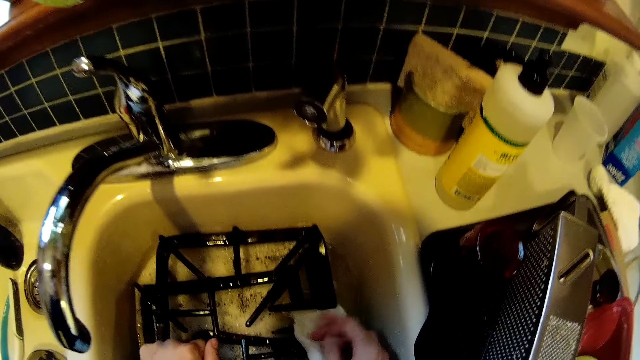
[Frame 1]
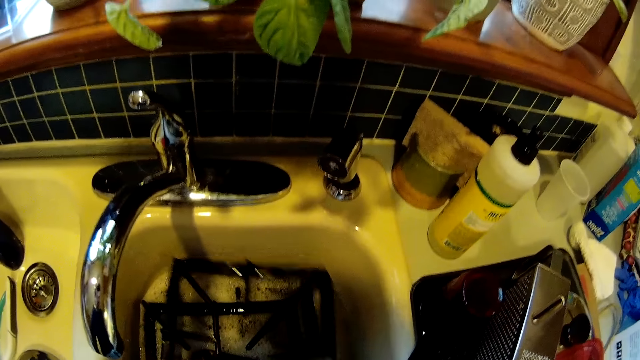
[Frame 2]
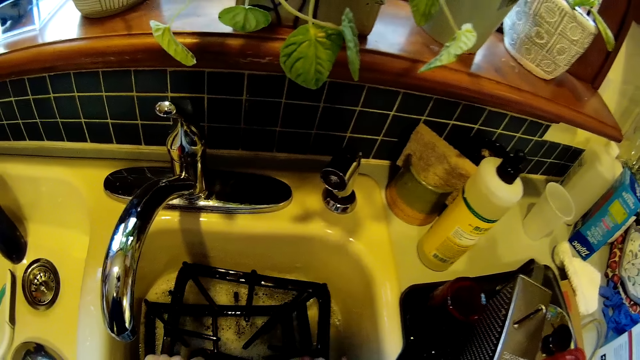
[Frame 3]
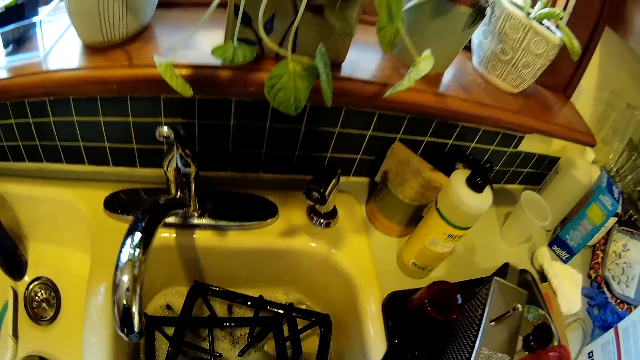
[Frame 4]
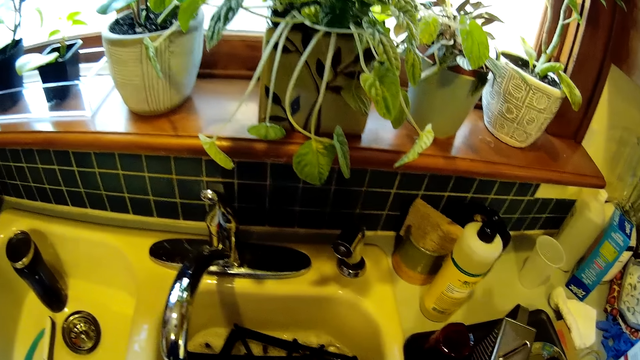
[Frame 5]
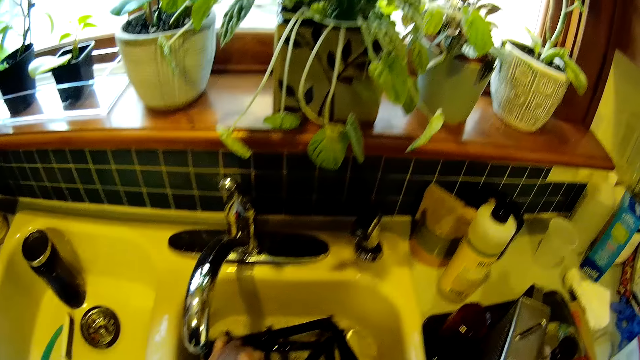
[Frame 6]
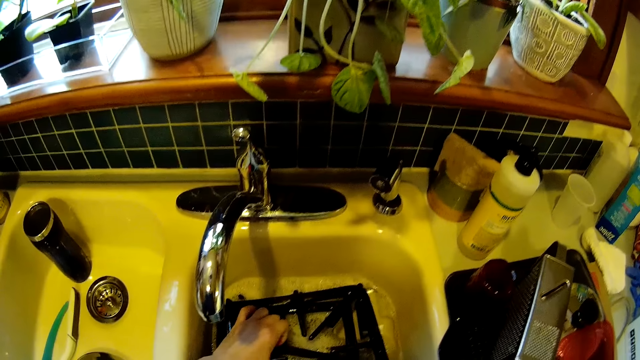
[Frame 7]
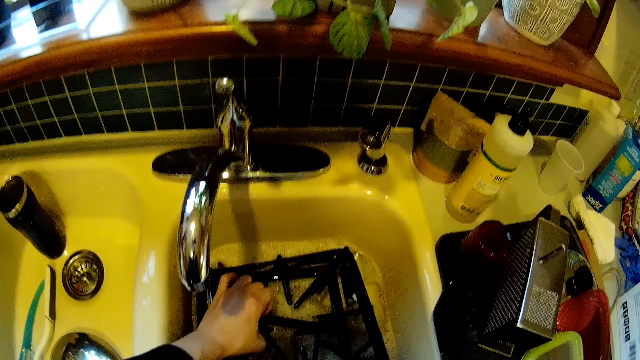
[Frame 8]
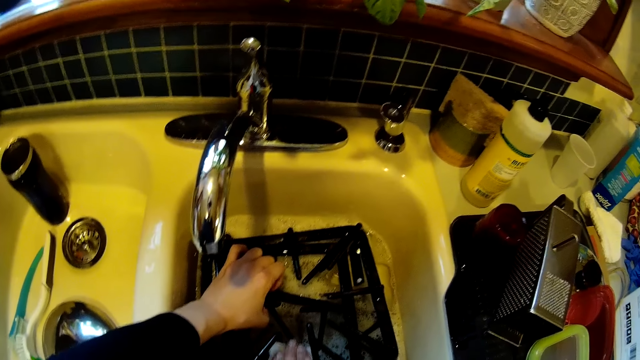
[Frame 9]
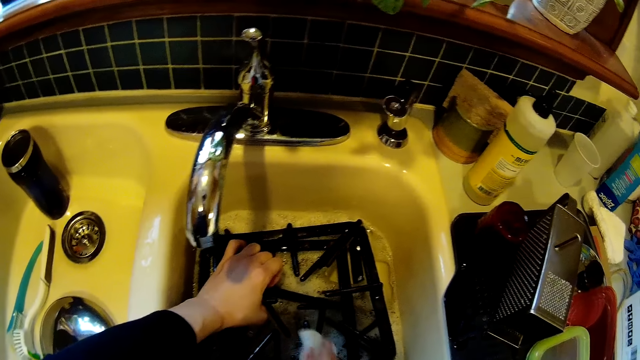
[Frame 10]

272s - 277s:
The camera wearer cleans the wok pan stand in the sink with the piece of toilet paper in her right hand.

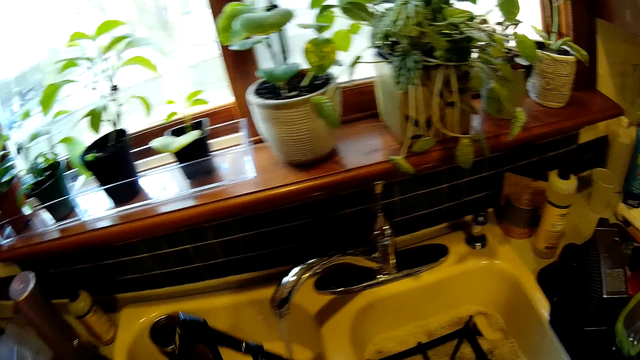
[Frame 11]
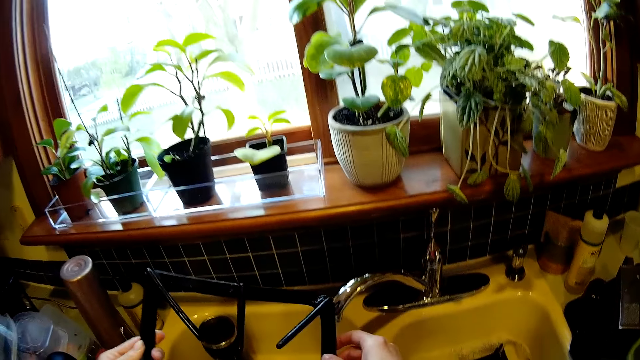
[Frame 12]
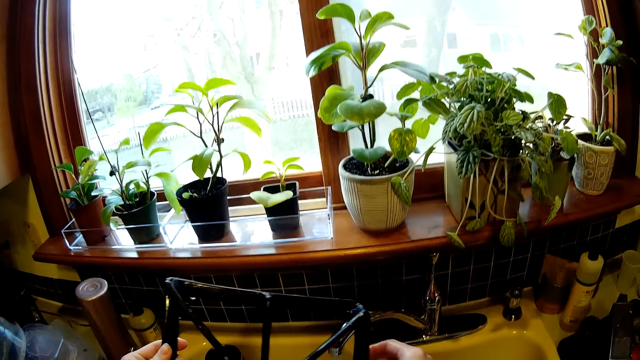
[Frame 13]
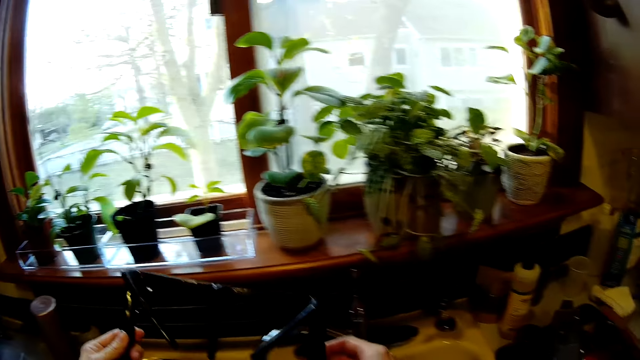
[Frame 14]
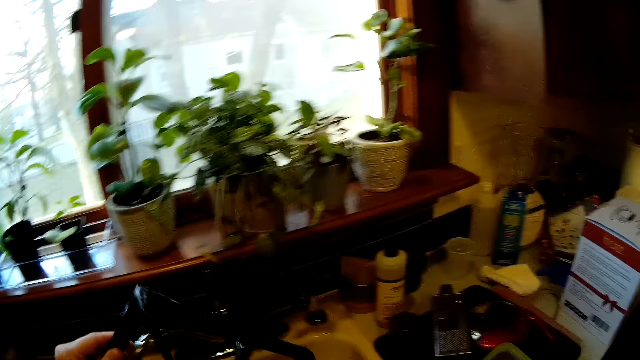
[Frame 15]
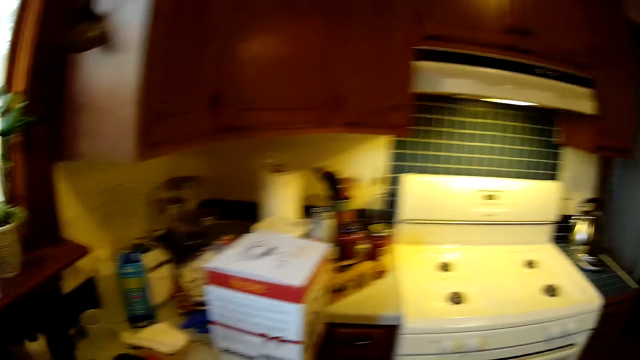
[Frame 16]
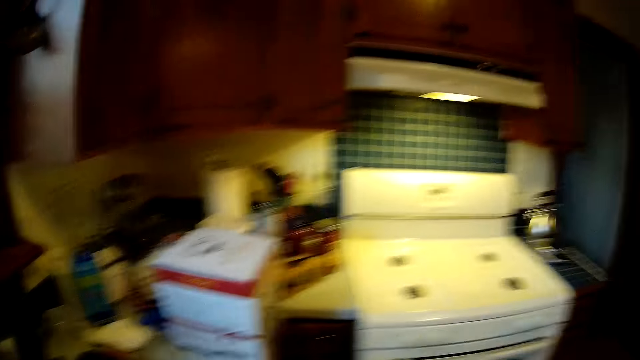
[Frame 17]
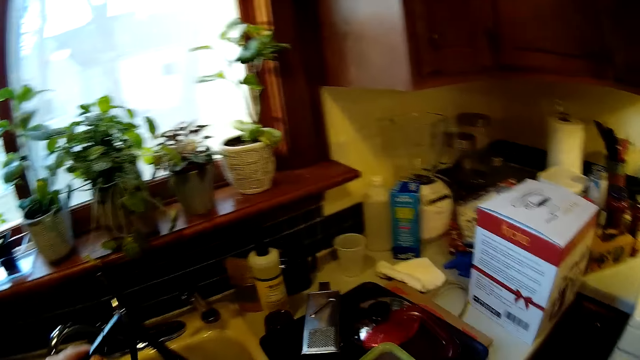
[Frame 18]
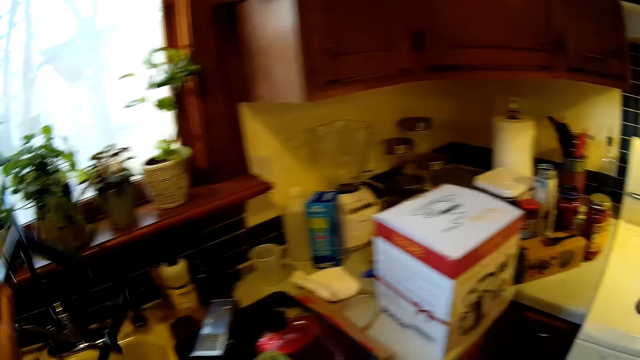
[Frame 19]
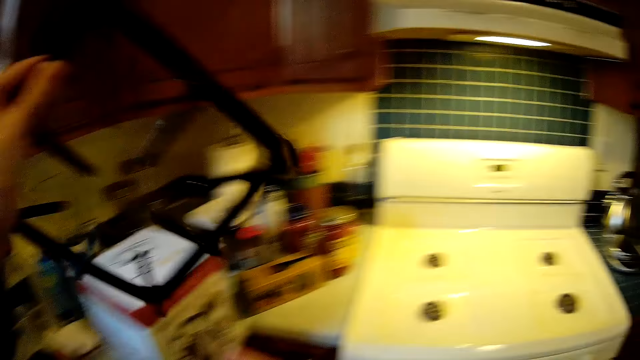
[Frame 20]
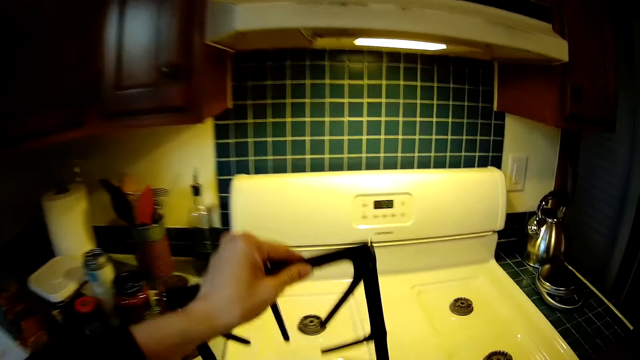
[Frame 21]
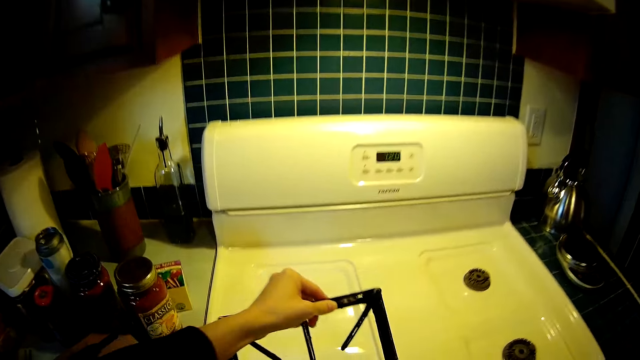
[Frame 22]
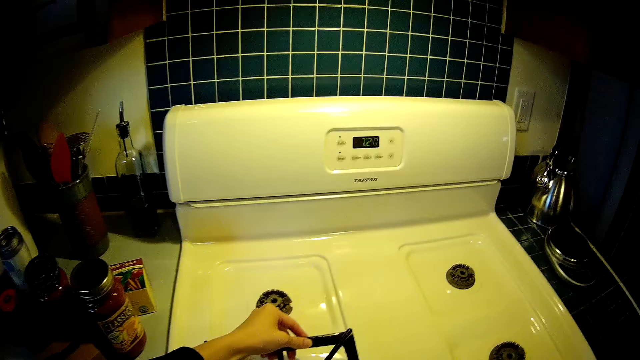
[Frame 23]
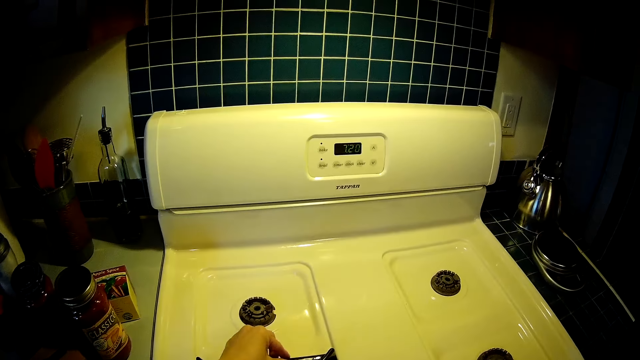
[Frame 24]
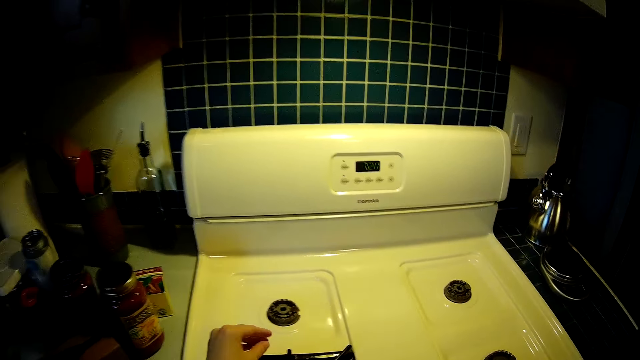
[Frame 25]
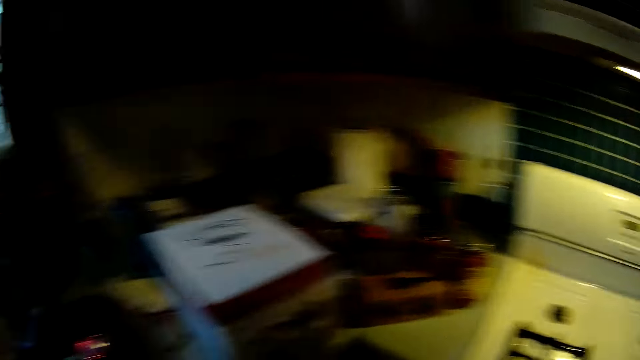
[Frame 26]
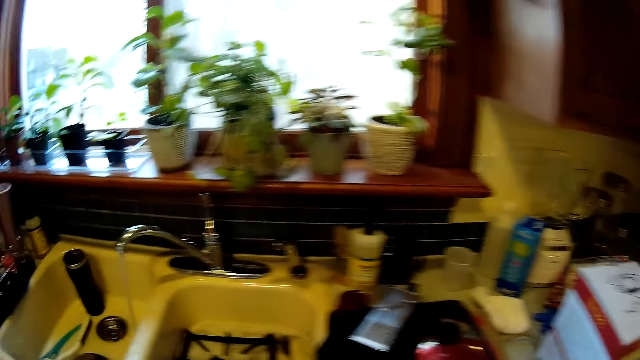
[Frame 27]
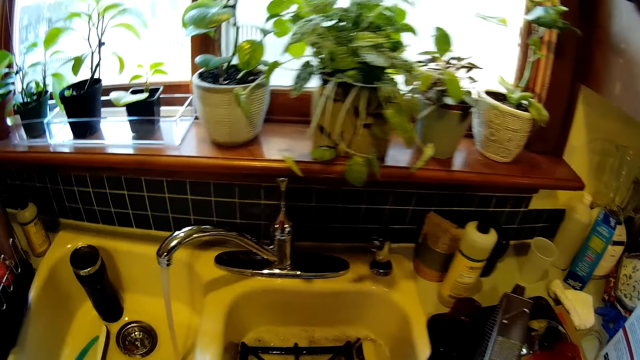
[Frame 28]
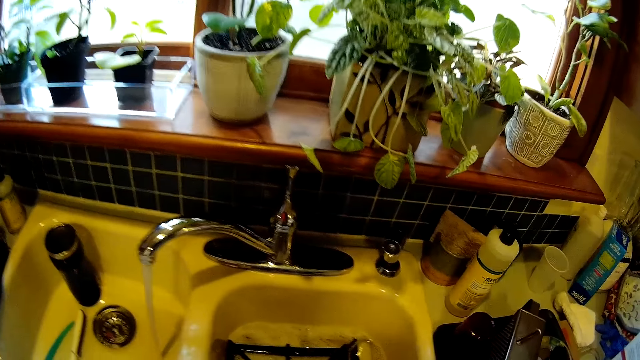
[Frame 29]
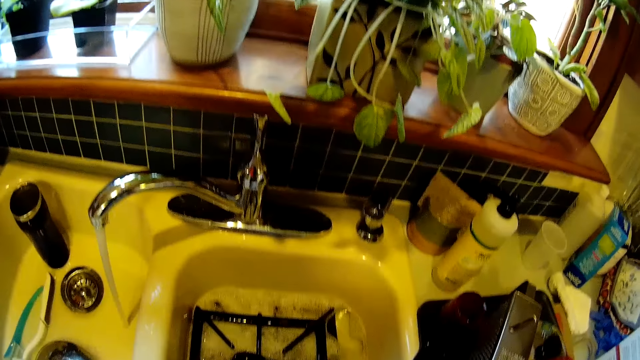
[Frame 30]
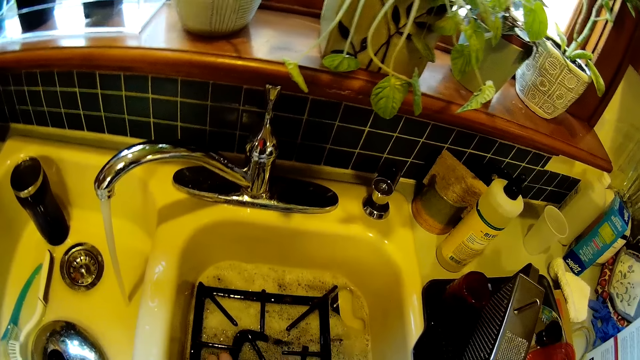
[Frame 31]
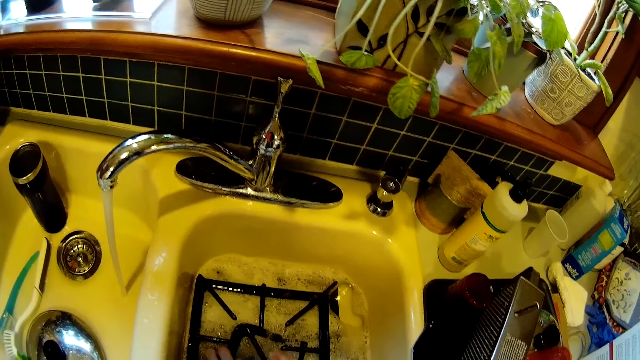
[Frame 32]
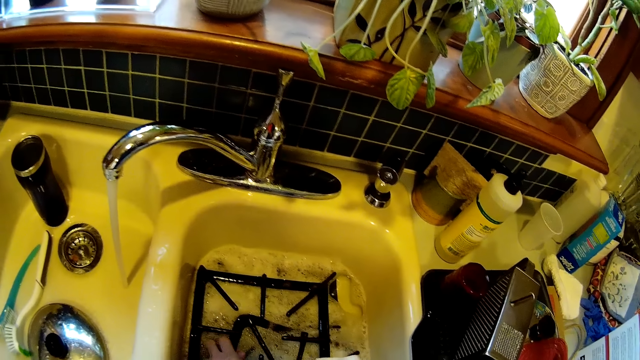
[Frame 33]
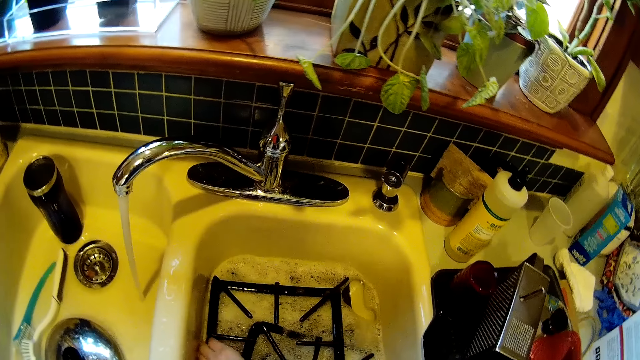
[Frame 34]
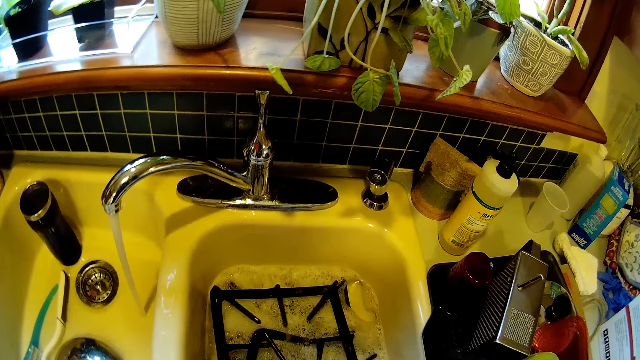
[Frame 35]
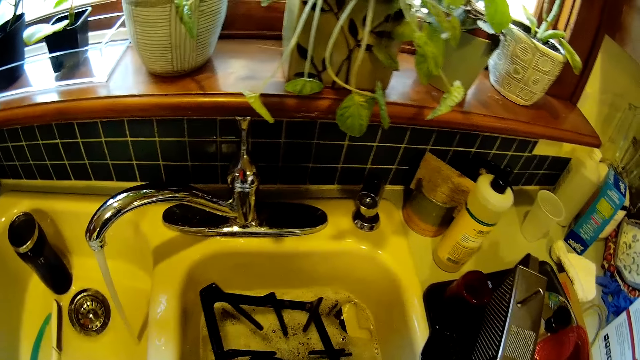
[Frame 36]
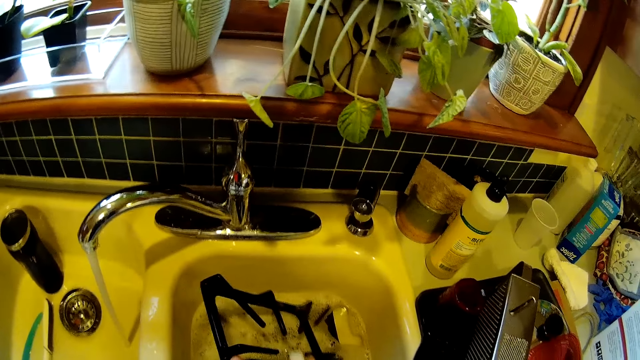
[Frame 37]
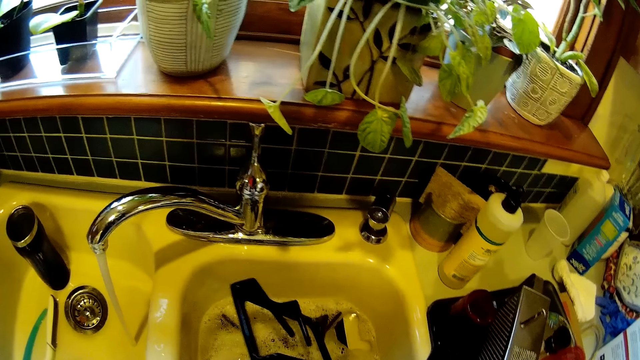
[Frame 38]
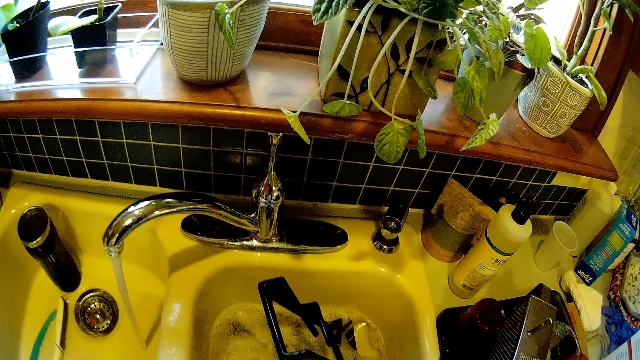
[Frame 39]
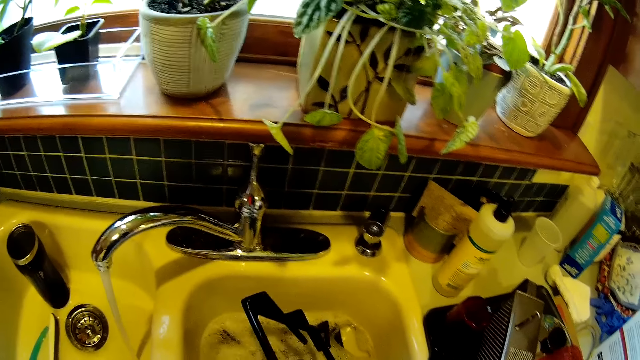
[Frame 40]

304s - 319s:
The camera wearer shakes the pan support with both hands. They place the pan support onto a gas cooker with both hands. They wash the pan support with the sponge inside the sink with both hands.
